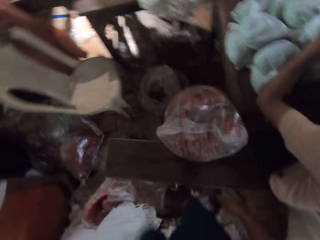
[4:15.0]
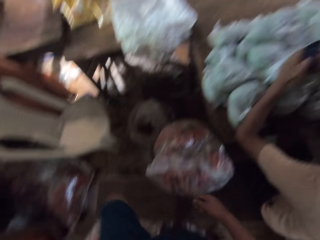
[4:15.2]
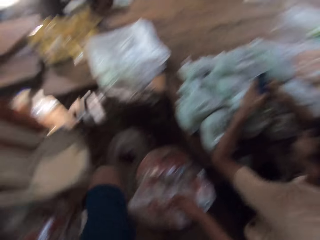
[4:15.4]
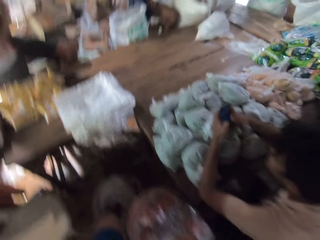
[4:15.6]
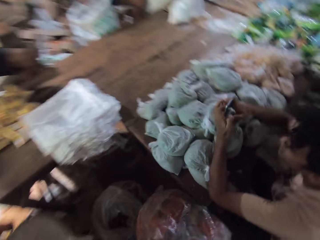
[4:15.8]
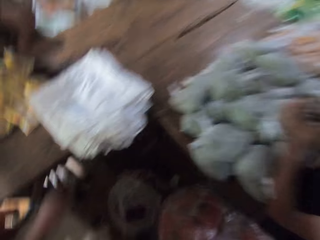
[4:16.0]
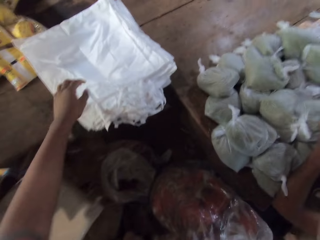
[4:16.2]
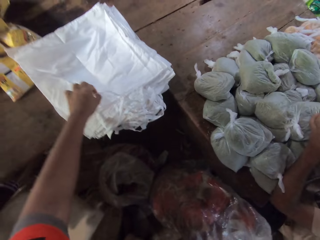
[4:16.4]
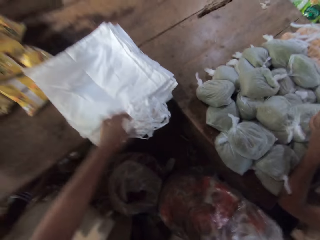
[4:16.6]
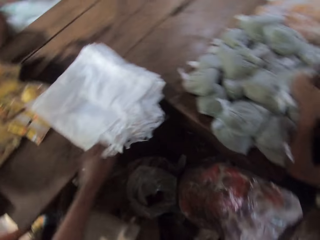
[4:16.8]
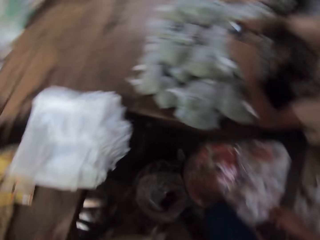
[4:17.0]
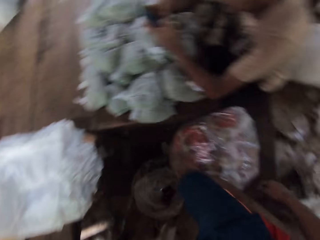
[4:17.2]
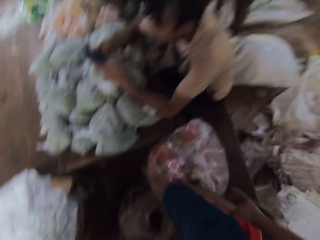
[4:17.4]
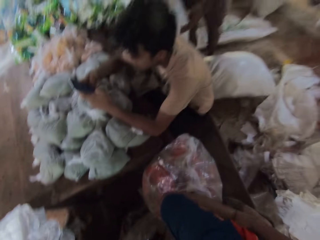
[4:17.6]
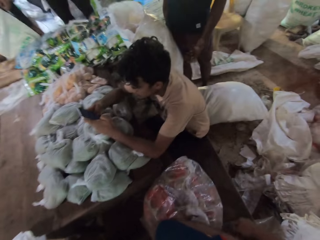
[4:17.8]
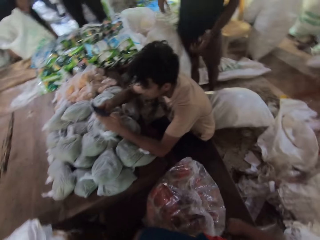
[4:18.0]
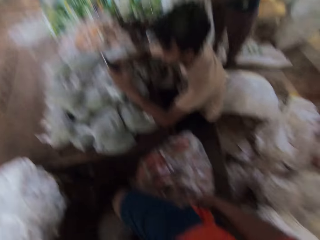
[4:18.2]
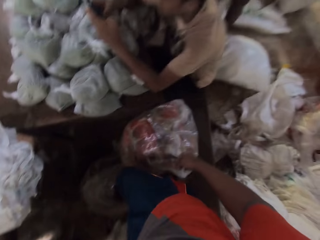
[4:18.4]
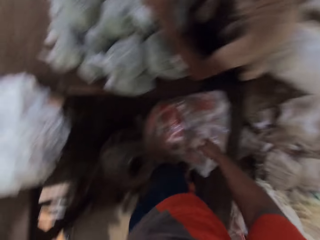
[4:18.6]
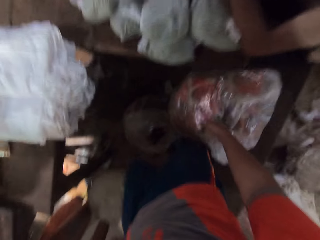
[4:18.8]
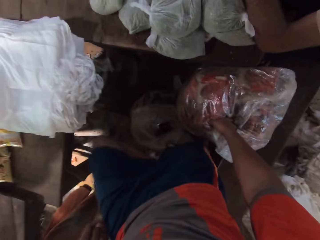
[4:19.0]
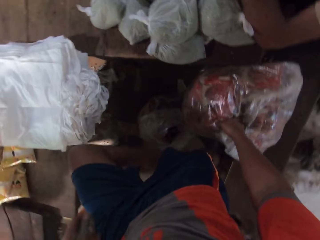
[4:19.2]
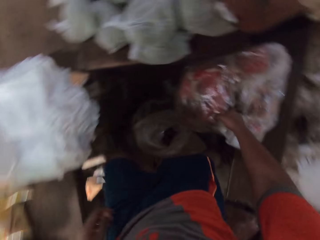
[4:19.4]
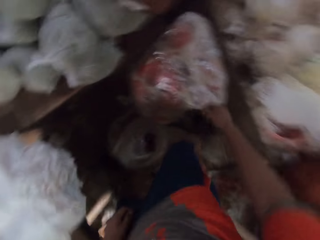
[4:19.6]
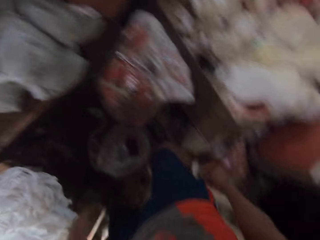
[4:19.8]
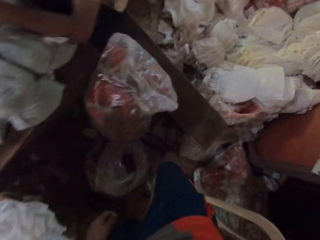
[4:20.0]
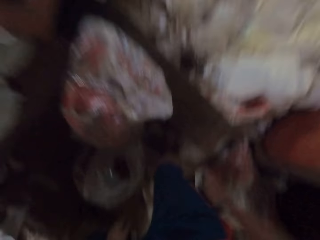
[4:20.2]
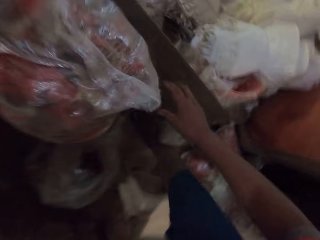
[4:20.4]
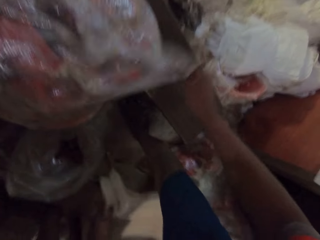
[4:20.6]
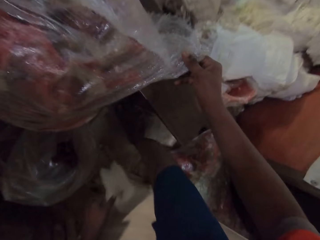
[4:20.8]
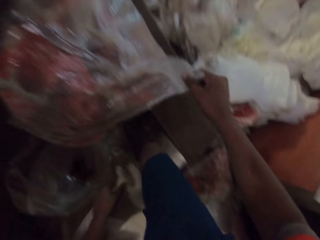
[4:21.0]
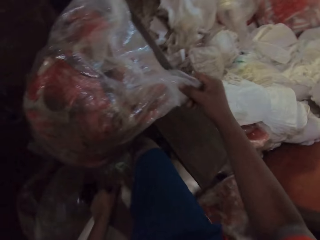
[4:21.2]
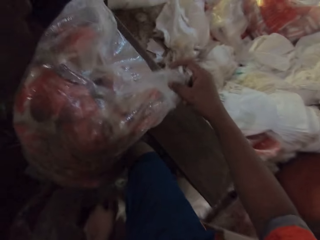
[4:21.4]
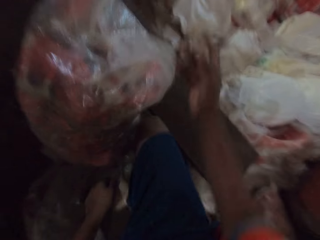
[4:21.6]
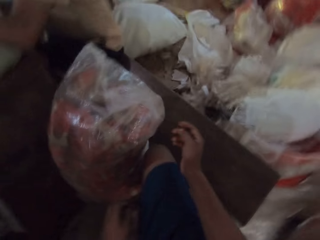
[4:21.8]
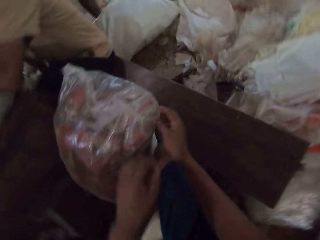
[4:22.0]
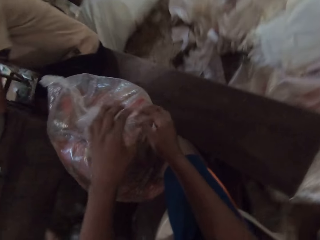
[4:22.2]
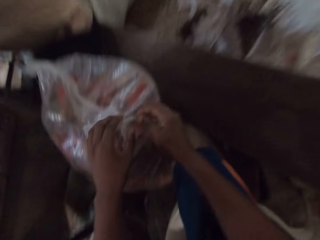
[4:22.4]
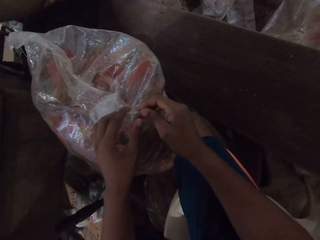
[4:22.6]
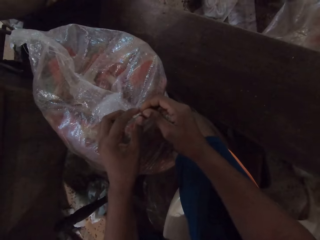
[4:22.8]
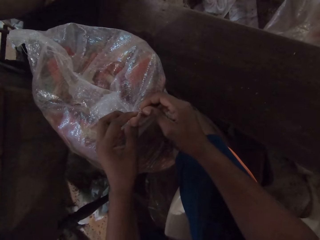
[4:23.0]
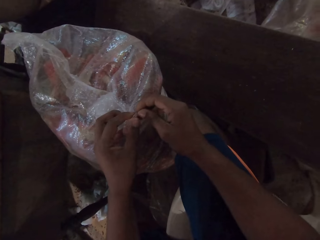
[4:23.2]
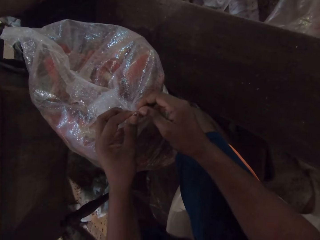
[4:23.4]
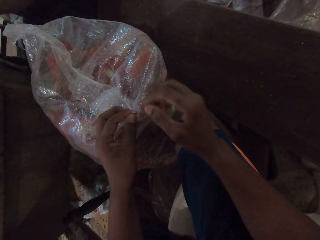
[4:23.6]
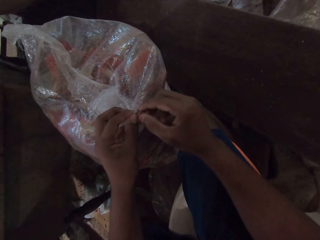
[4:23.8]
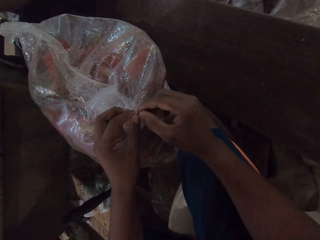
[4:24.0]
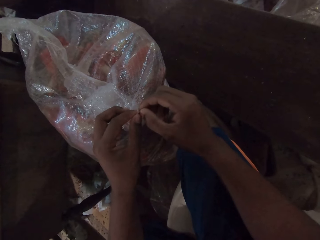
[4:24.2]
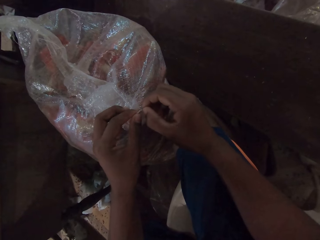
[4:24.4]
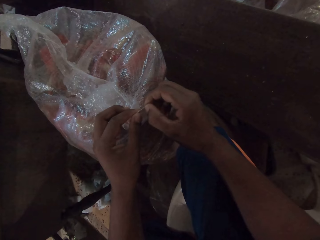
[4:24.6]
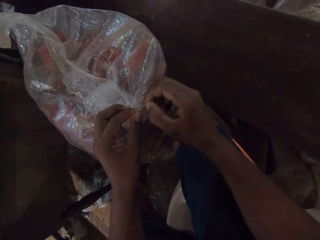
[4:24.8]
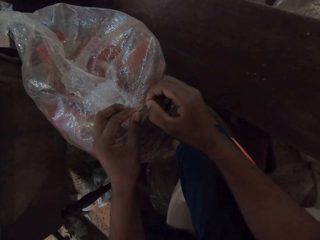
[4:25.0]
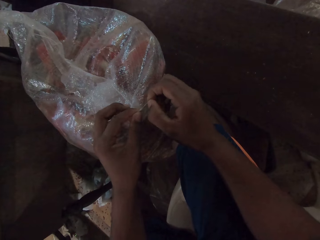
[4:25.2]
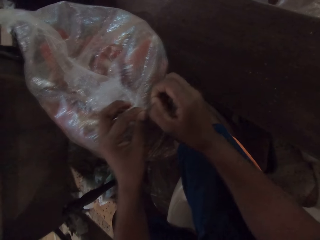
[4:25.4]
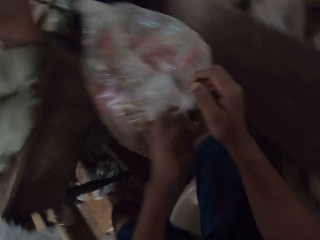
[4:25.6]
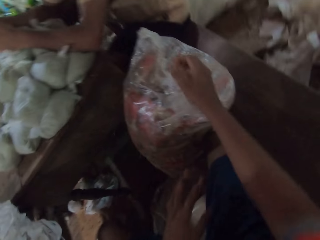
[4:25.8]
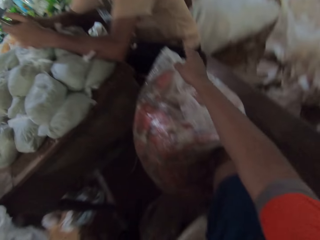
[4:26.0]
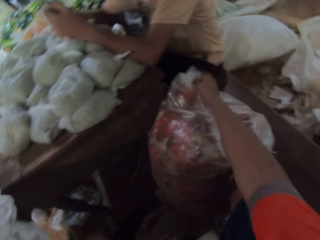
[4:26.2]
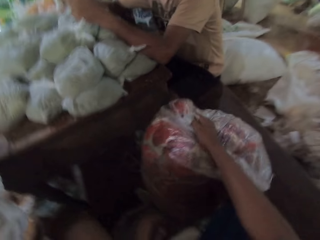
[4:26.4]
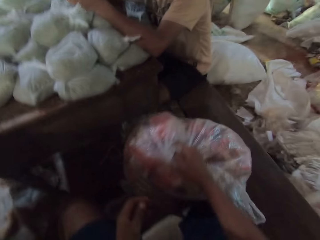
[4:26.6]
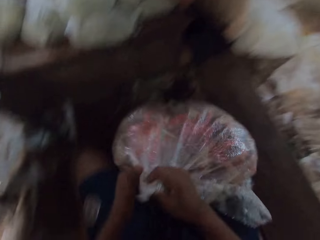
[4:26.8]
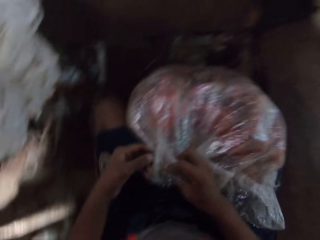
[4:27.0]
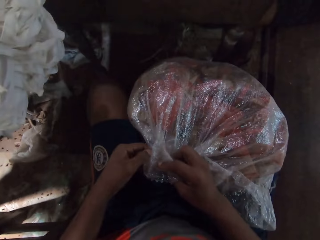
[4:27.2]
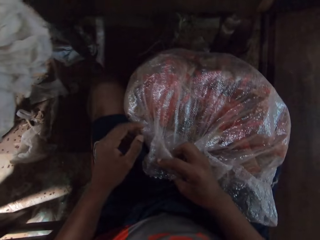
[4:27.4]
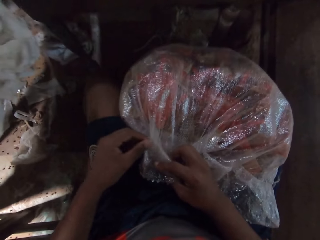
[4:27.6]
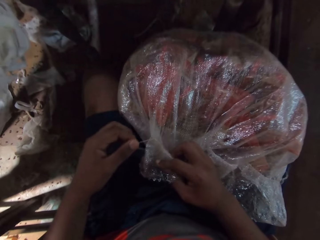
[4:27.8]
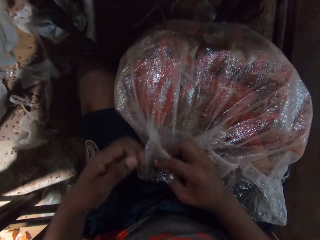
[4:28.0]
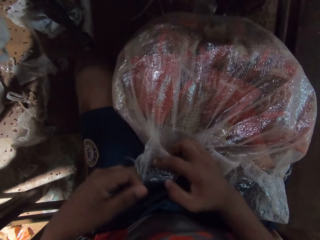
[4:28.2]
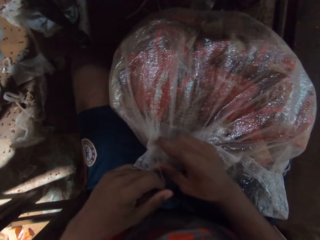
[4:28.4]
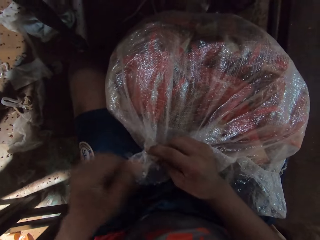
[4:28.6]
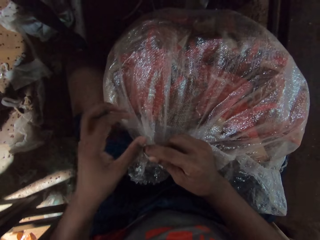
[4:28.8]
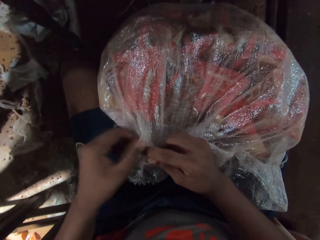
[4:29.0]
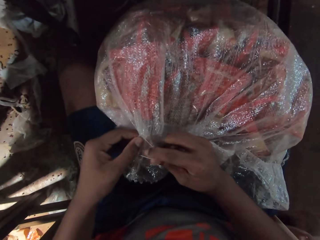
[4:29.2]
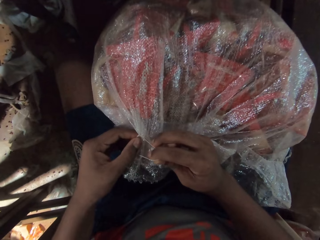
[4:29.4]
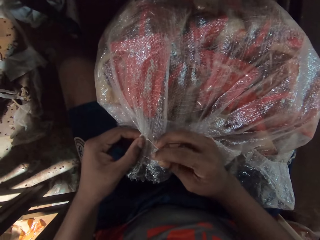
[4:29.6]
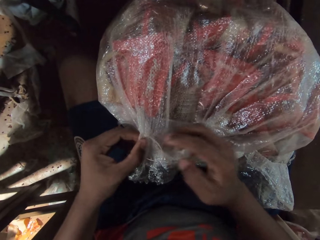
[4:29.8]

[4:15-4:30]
A man operates a phone with both hands. The camera wearer walks in a room. He touches a bag on the table with his left hand. He picks up the bag on top of the table. He drops his right leg from the bench. He touches a sack containing sachets of cereal on the ground with his right hand. He converses. He holds a plastic chair with his left hand. He sits on the chair. He loosens the sack with both hands. He pulls the sack with his right hand. He loosens the sack with both hands.

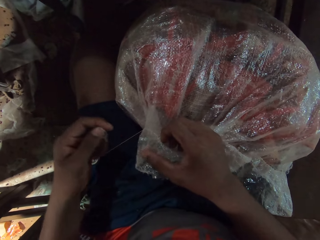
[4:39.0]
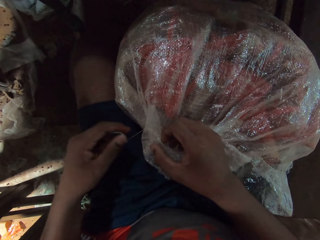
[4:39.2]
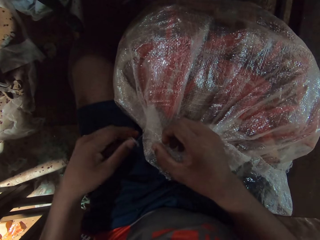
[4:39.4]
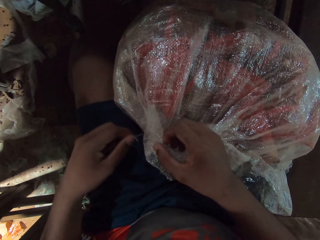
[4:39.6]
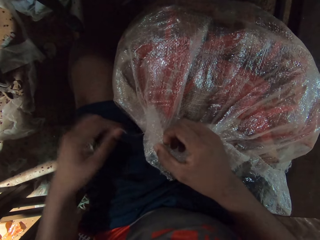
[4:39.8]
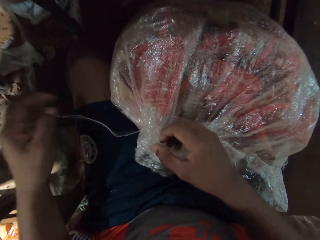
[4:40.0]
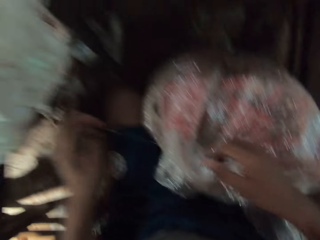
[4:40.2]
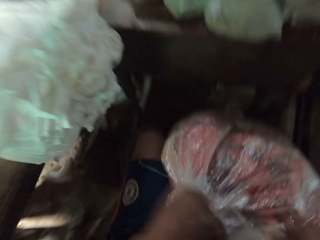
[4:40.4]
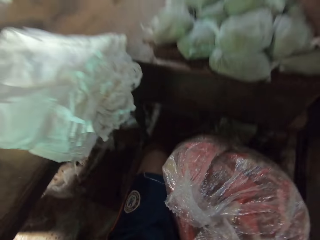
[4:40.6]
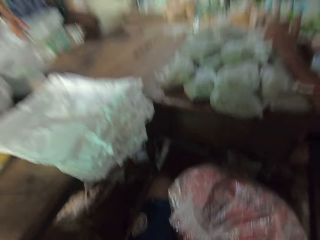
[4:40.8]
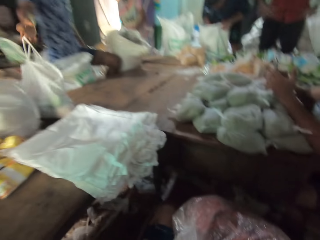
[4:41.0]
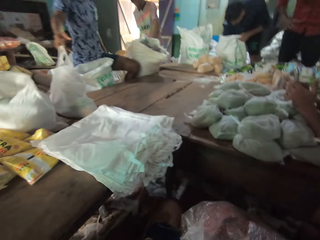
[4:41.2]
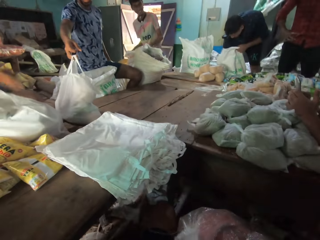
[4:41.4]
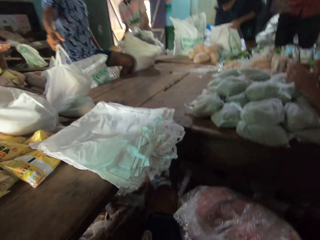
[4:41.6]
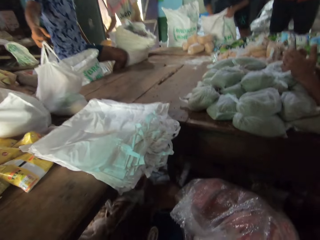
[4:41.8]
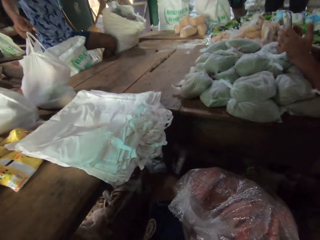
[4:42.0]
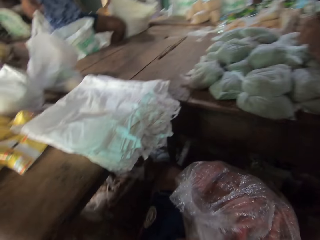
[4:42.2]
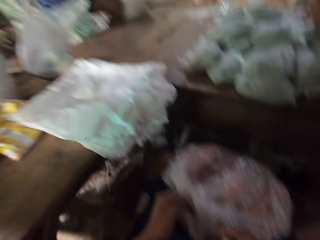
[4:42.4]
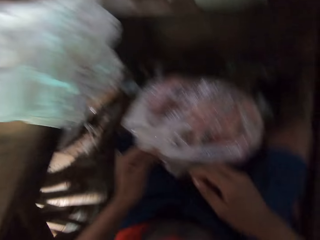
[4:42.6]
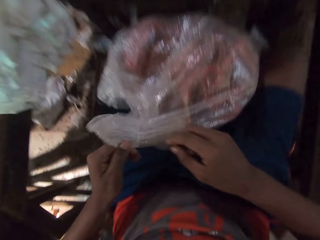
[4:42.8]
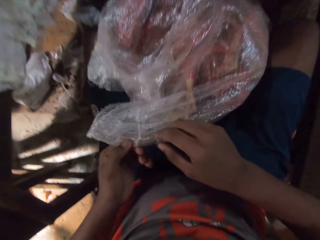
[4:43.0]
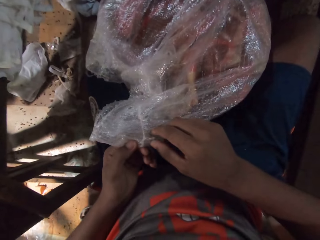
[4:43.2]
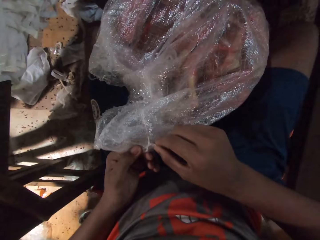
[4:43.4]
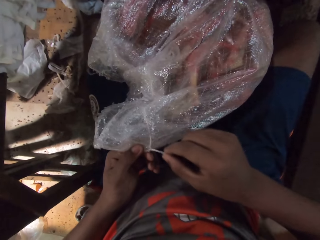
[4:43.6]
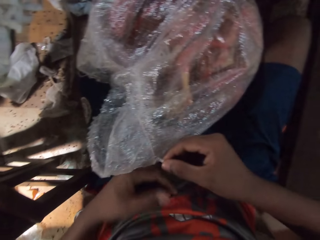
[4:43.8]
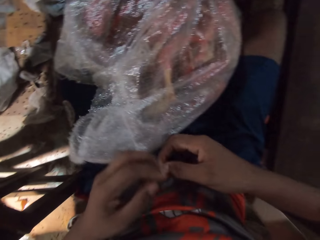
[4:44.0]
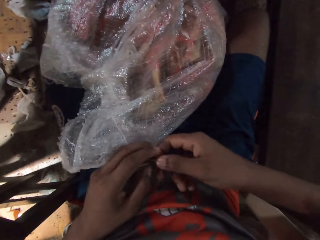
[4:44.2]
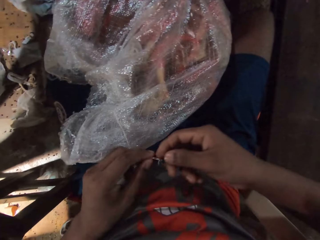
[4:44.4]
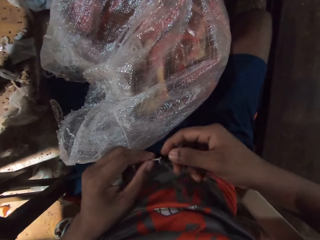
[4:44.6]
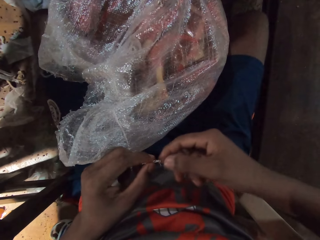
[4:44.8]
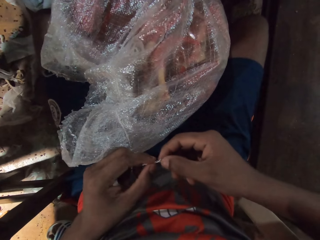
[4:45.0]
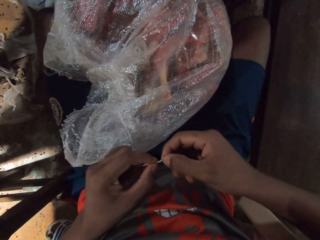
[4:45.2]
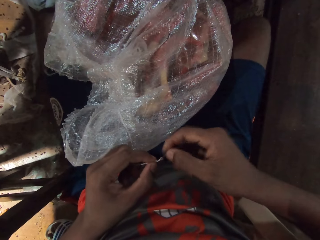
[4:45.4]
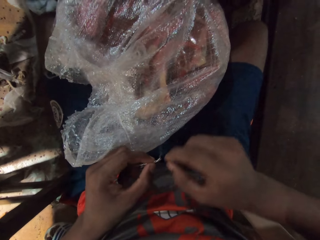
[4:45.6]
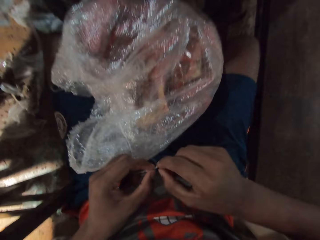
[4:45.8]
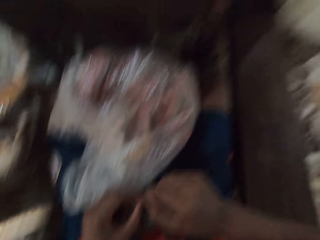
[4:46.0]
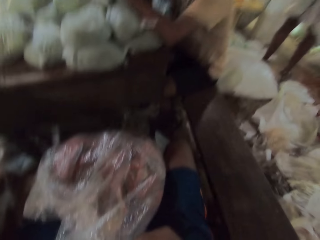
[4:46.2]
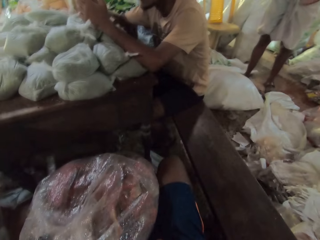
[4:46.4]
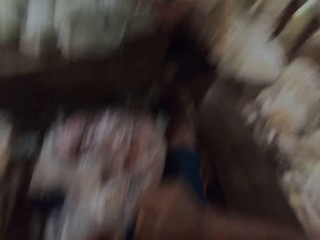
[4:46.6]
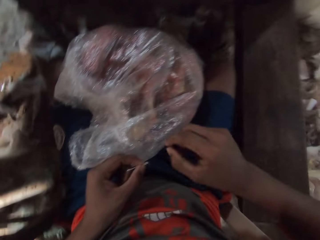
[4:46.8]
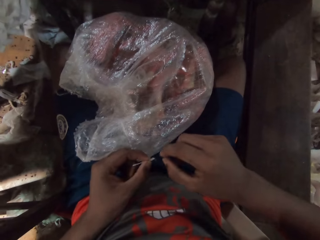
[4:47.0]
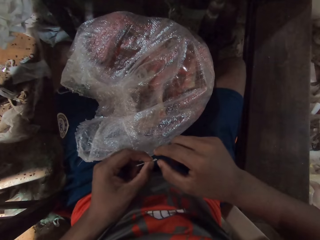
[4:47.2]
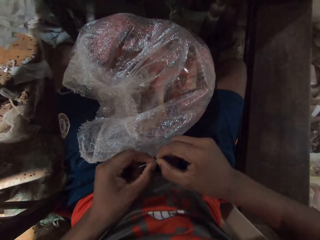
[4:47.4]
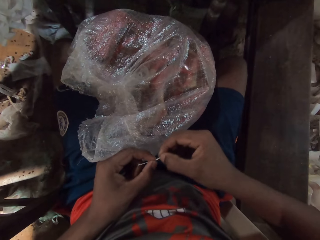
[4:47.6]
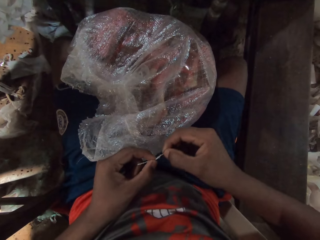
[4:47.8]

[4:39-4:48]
The camera wearer looks around. They touch the sack.
